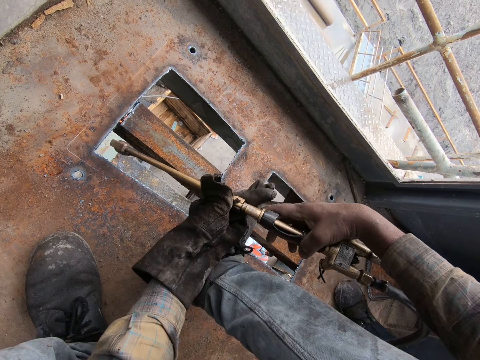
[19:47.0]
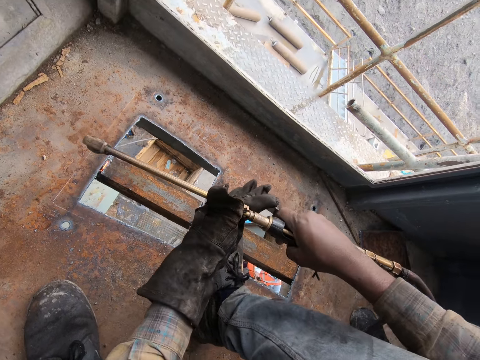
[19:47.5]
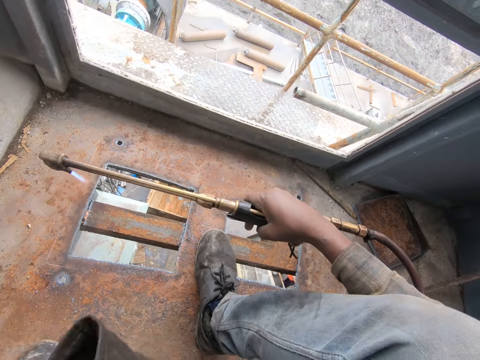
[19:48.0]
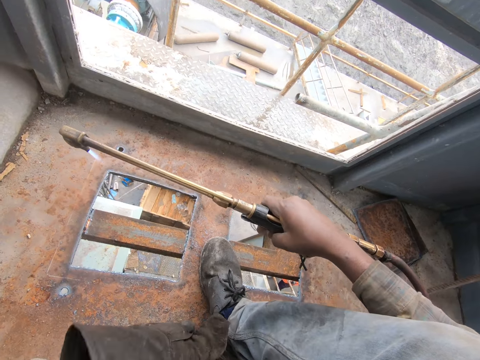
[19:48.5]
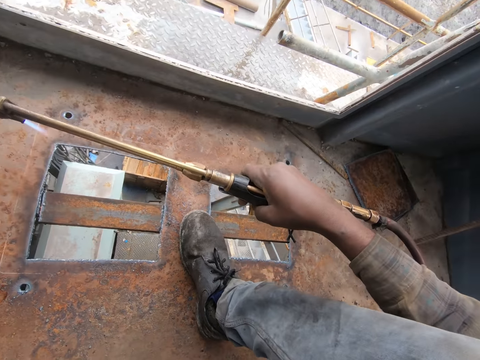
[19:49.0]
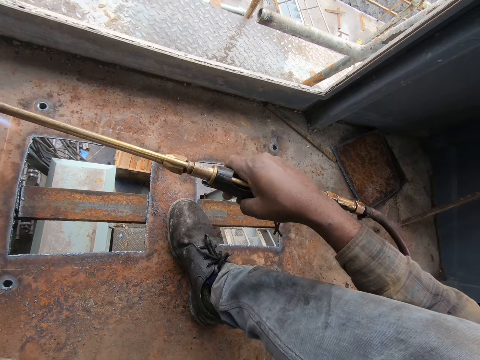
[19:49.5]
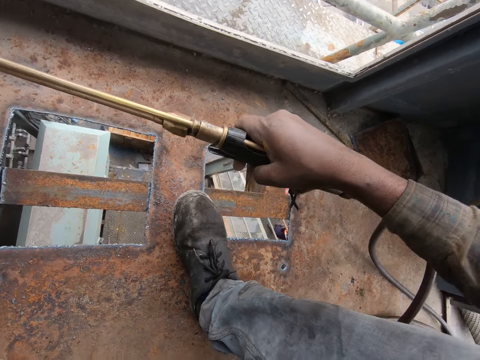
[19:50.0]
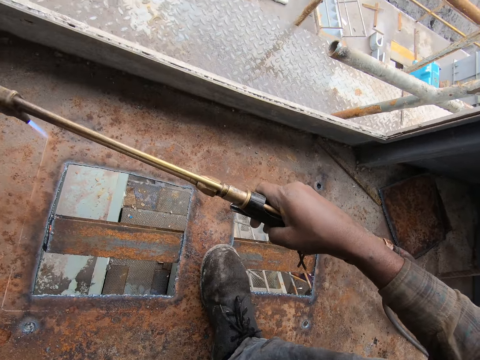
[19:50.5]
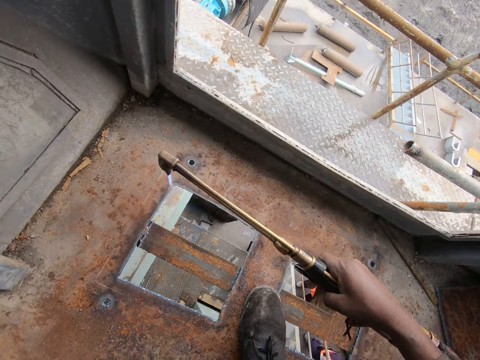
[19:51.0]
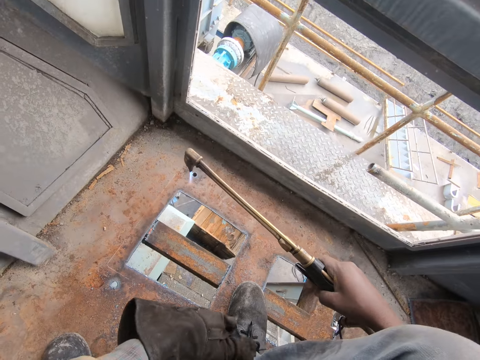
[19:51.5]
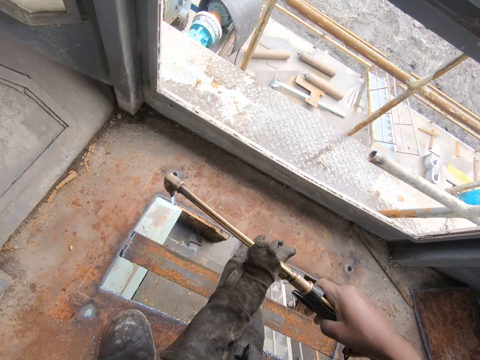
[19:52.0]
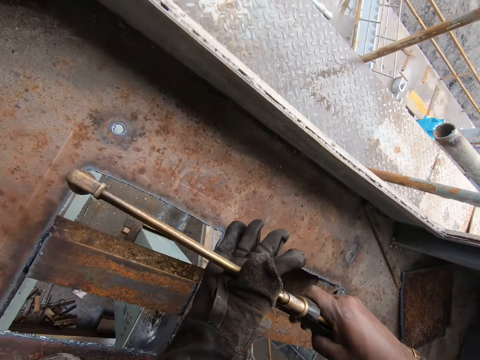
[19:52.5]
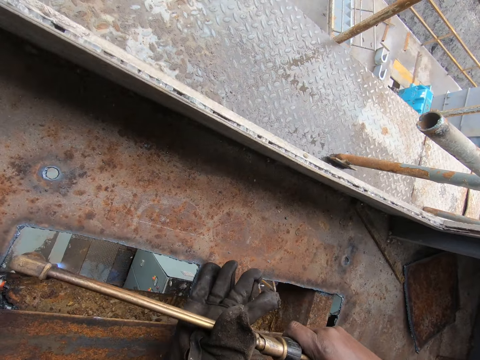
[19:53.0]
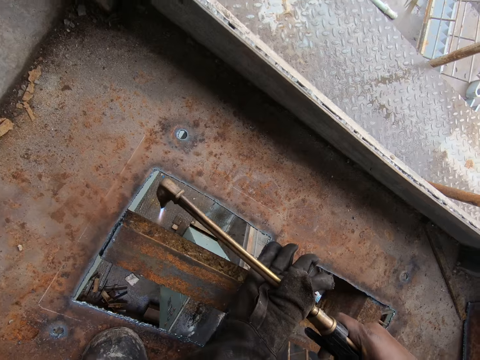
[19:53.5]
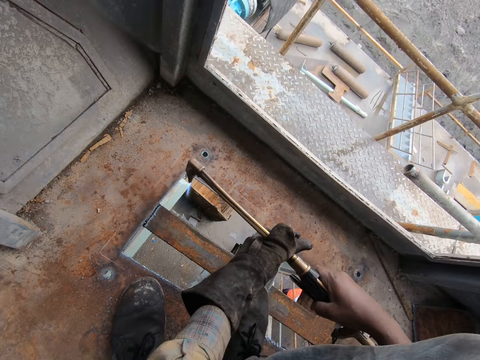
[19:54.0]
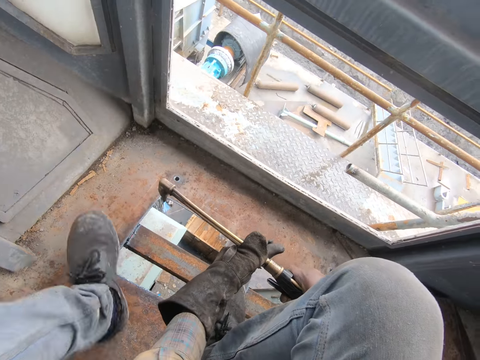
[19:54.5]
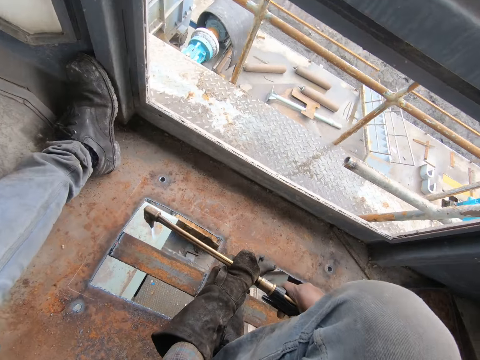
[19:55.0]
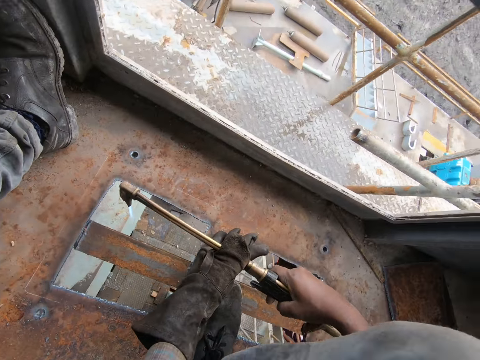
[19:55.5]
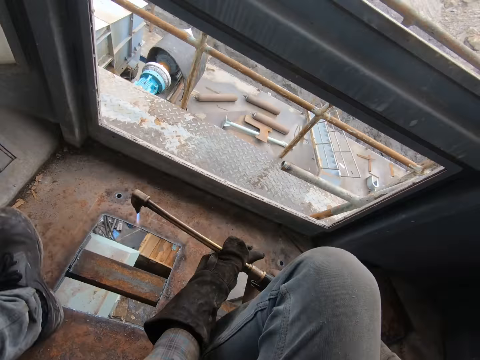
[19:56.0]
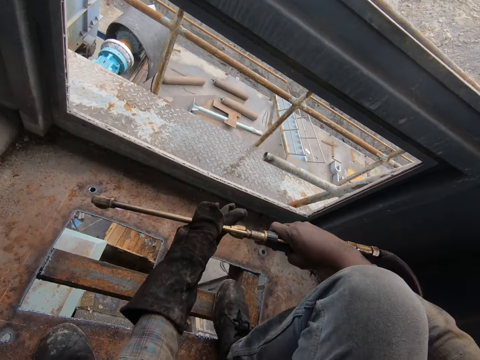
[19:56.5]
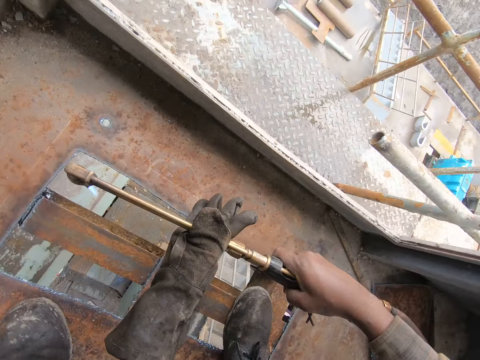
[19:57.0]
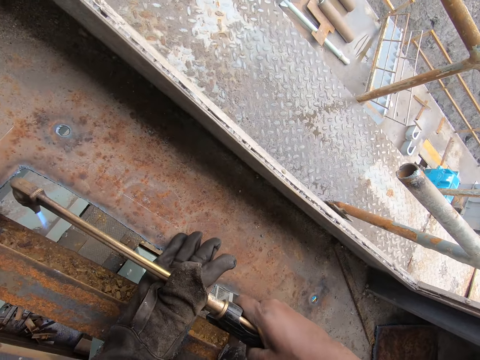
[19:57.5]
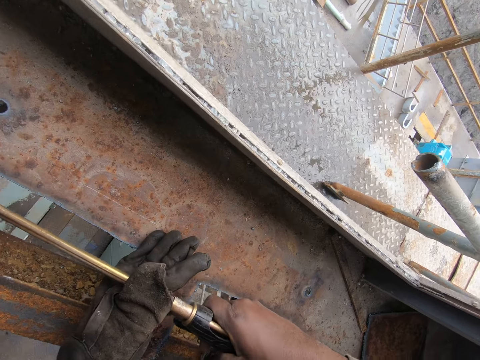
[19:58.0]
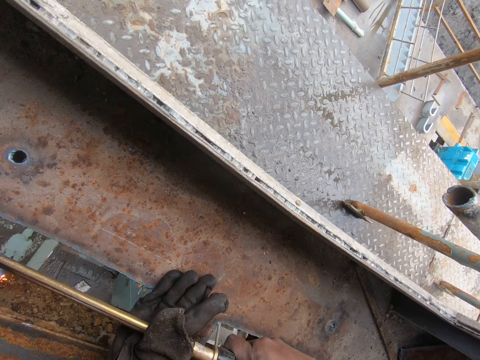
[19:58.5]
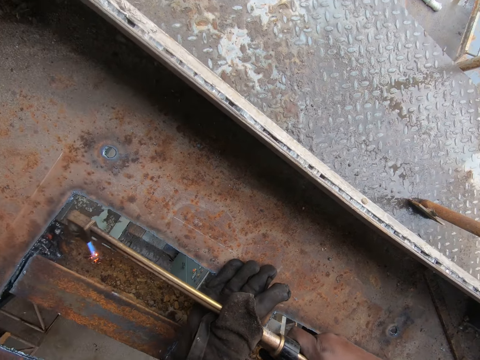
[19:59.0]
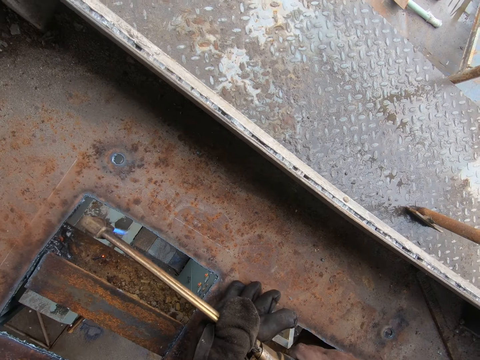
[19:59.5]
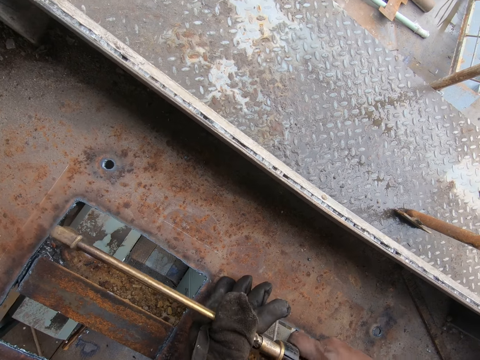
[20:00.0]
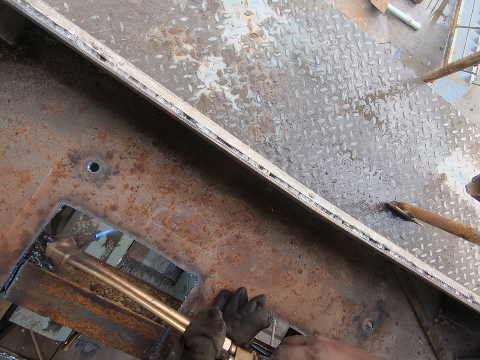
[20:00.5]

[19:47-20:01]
The camera wearer holds the welding torch.

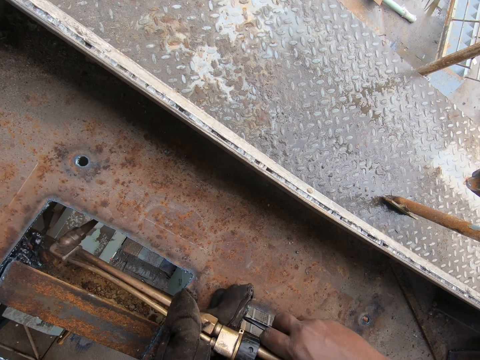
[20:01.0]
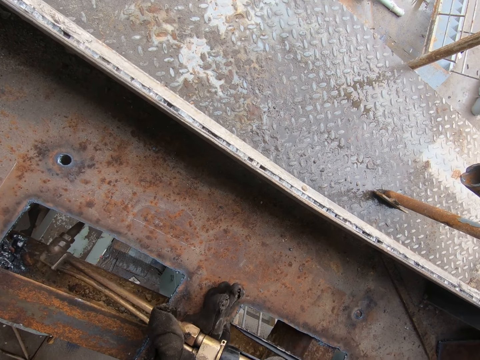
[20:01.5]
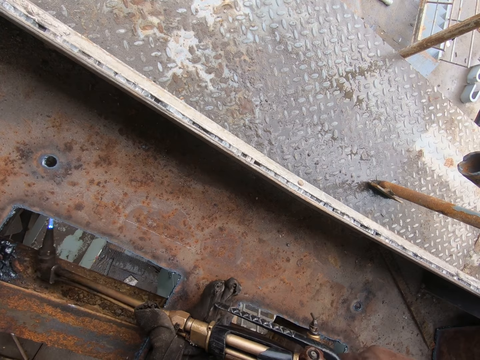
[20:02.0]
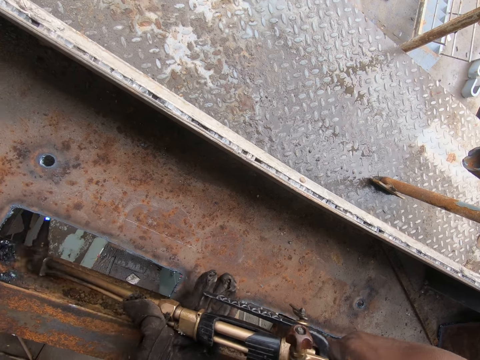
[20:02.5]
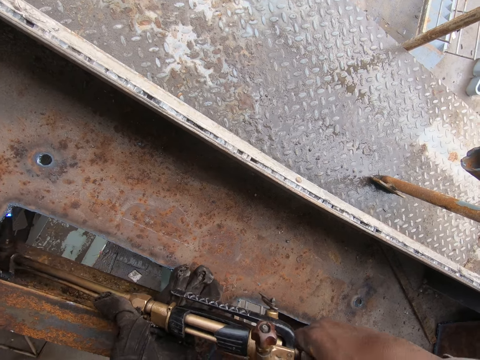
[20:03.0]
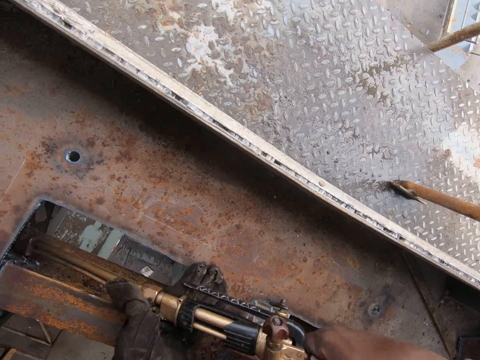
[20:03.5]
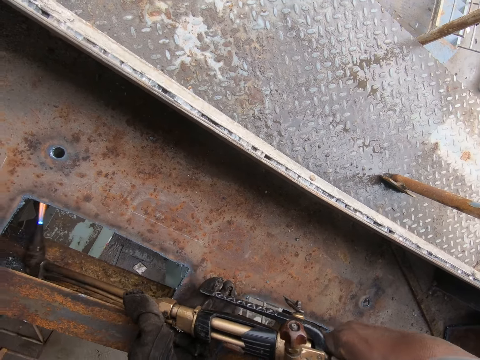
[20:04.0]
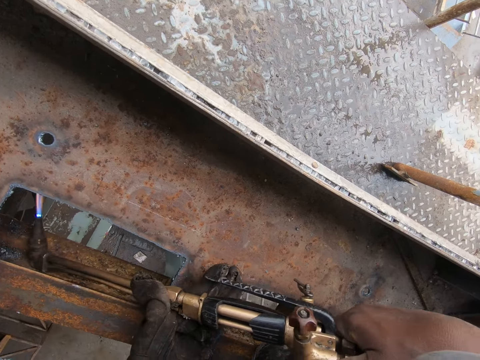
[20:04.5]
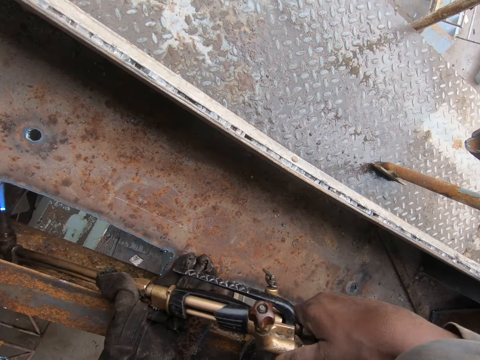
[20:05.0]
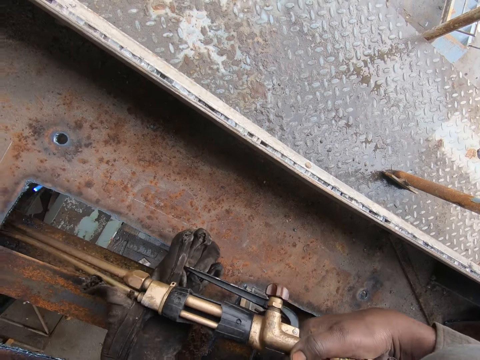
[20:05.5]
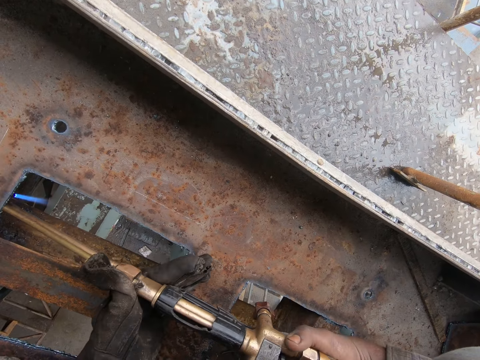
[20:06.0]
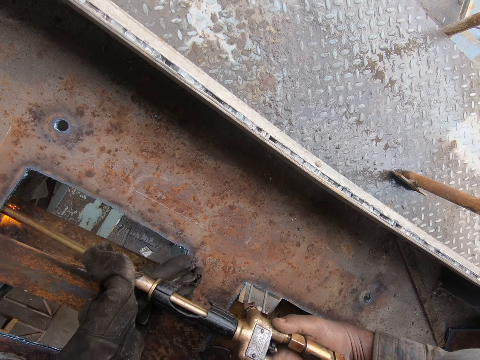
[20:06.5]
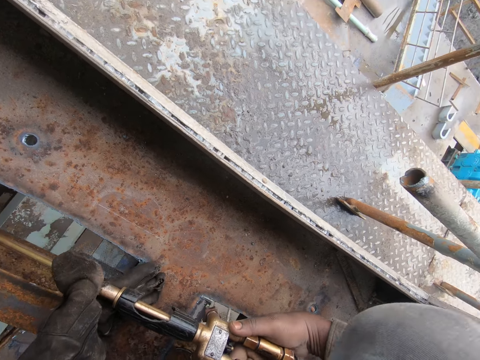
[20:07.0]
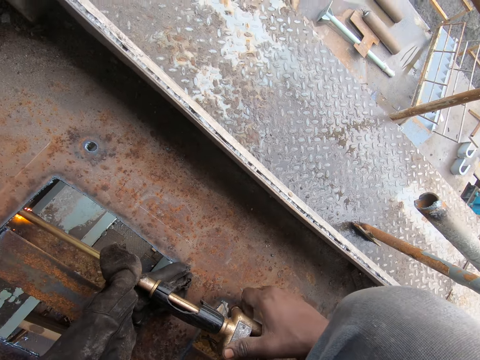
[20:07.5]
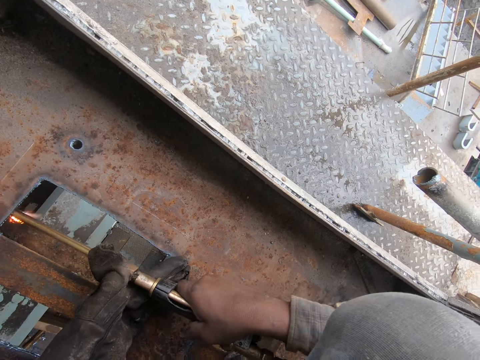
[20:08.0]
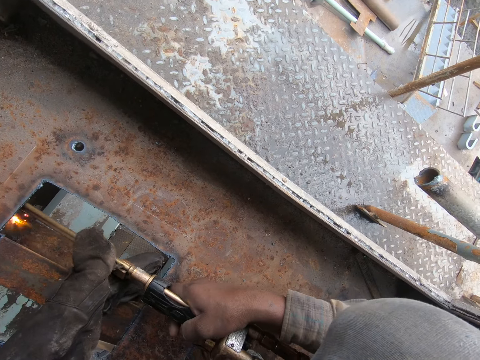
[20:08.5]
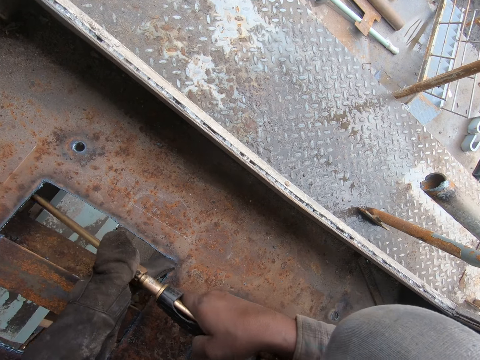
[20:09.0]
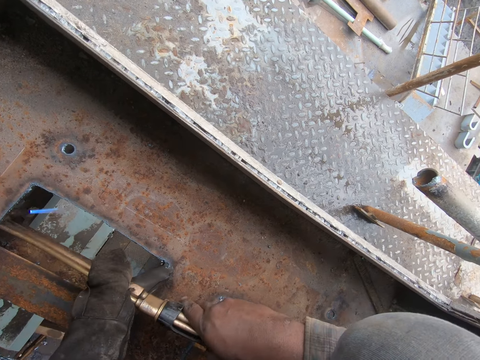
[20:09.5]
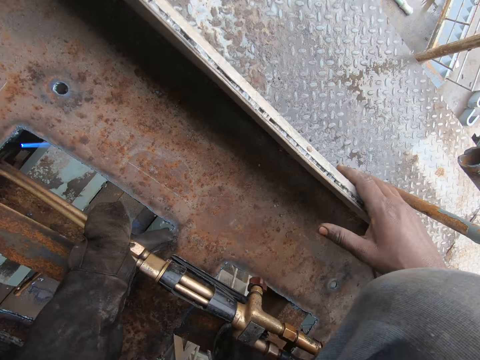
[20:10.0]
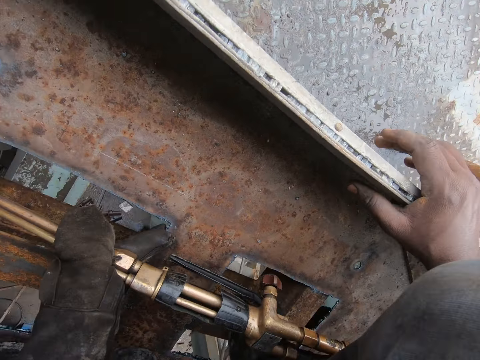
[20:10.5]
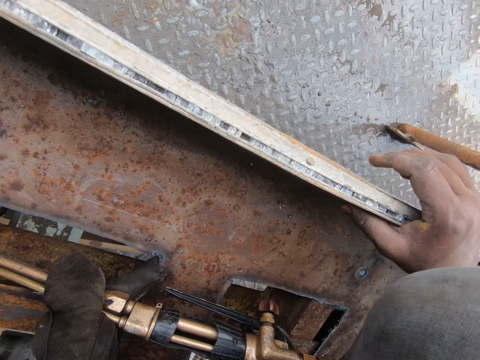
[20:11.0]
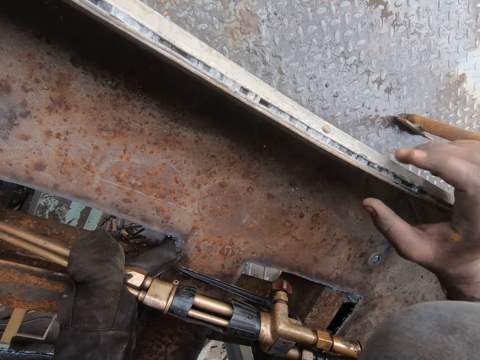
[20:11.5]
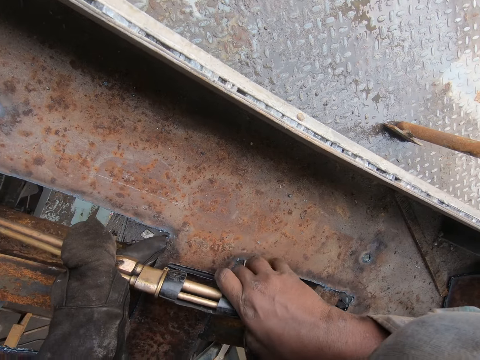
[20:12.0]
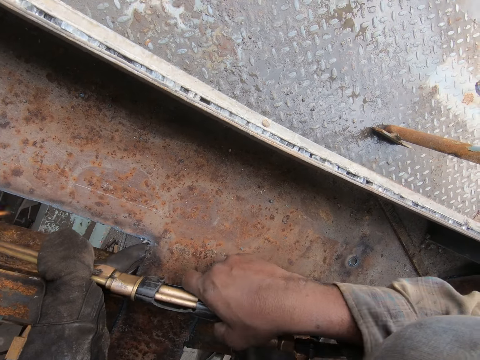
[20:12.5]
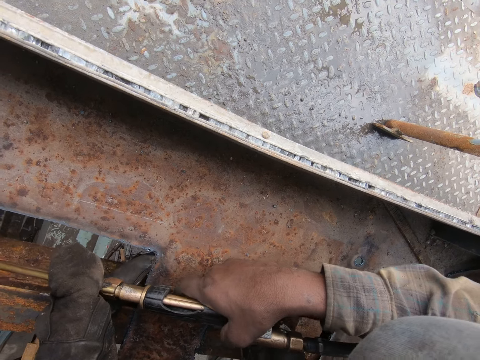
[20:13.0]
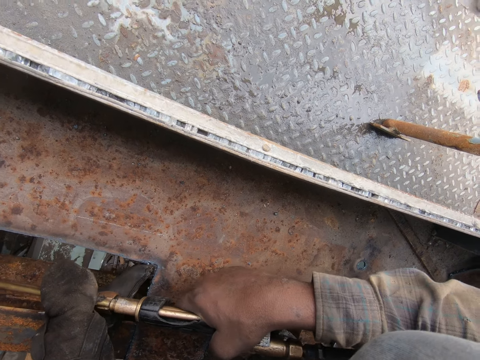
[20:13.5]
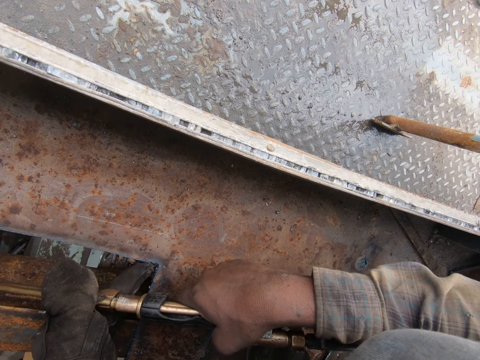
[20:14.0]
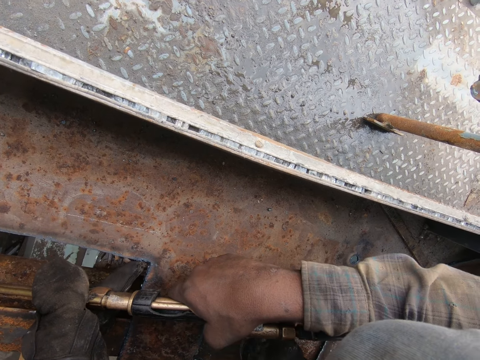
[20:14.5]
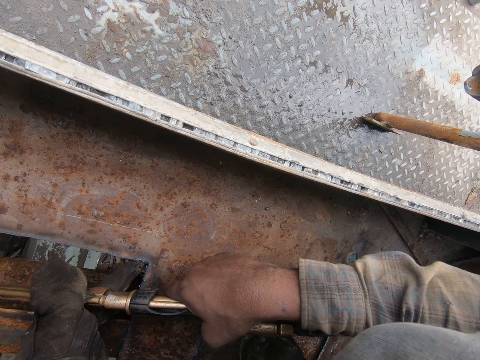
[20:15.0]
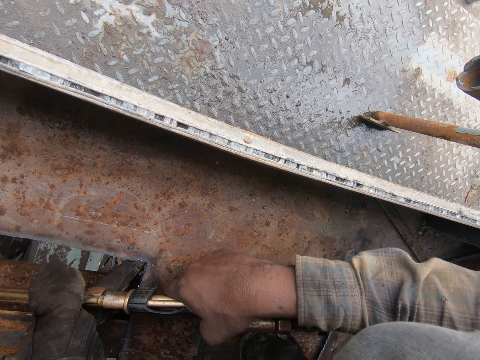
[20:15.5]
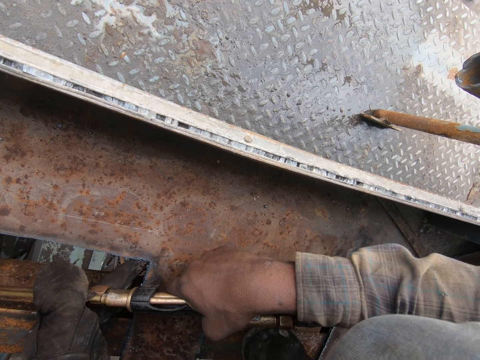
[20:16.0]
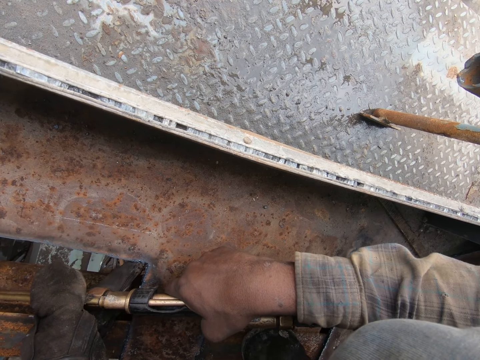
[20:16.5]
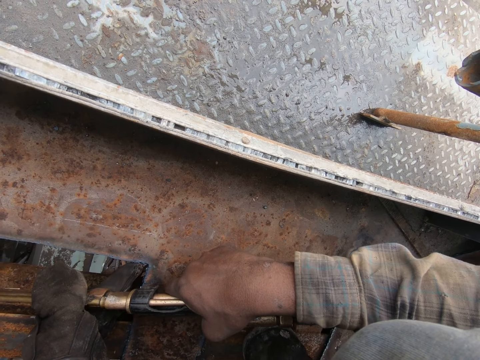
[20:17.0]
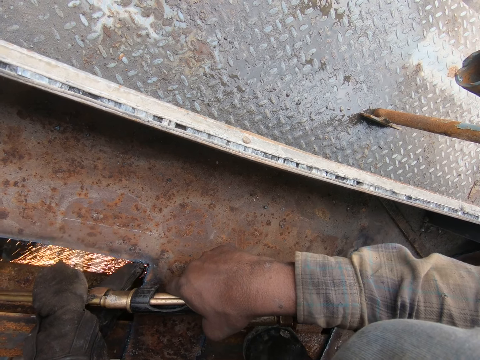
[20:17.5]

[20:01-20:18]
The camera wearer welds. They hold the steel sheet. They hold the blow torch. They weld the metals.
